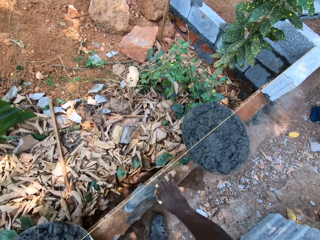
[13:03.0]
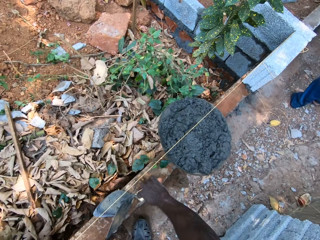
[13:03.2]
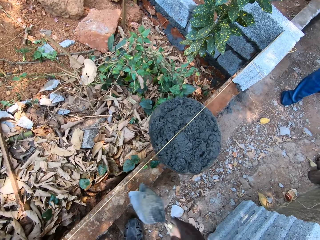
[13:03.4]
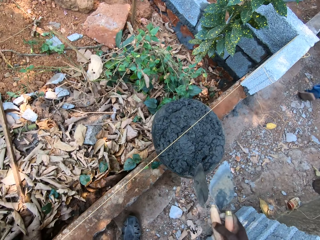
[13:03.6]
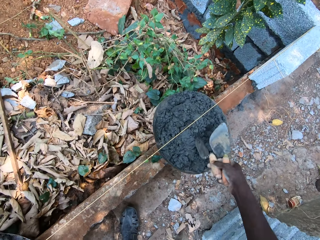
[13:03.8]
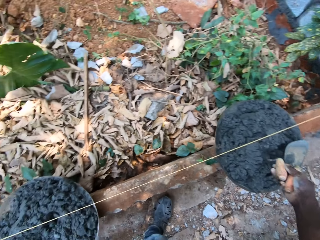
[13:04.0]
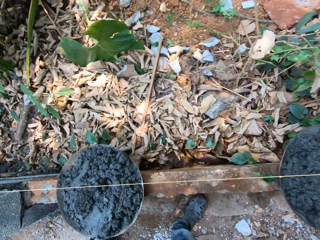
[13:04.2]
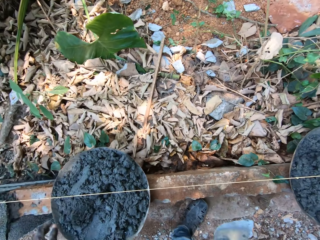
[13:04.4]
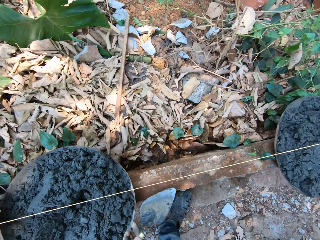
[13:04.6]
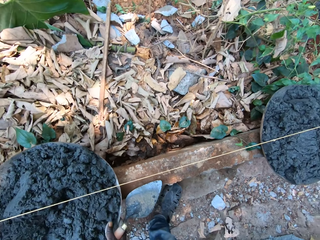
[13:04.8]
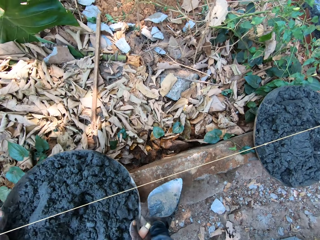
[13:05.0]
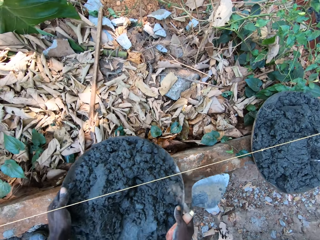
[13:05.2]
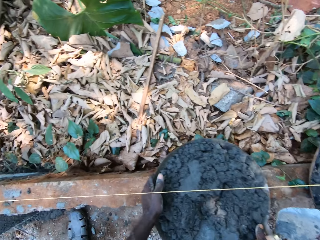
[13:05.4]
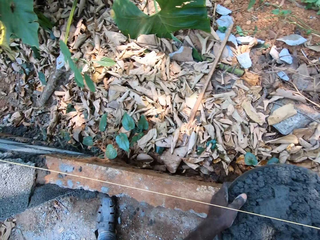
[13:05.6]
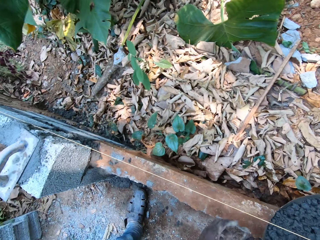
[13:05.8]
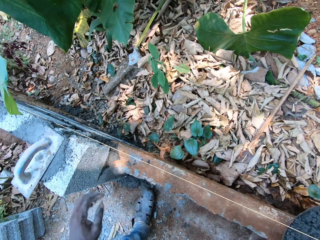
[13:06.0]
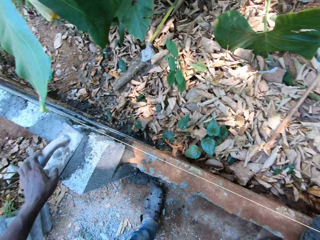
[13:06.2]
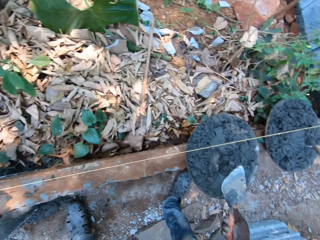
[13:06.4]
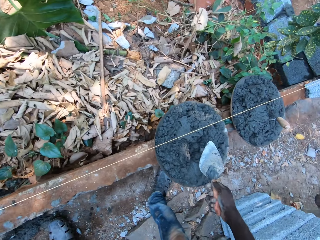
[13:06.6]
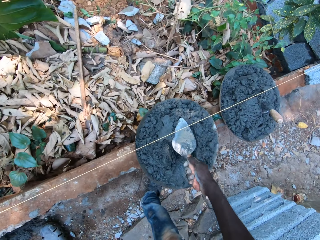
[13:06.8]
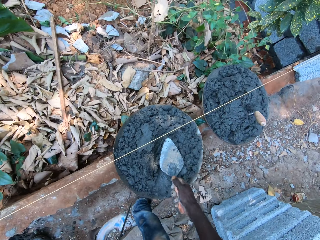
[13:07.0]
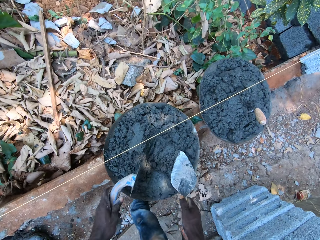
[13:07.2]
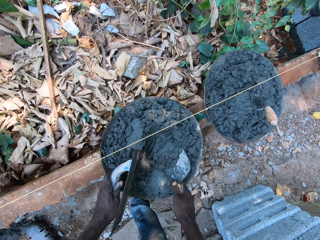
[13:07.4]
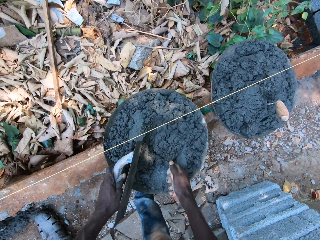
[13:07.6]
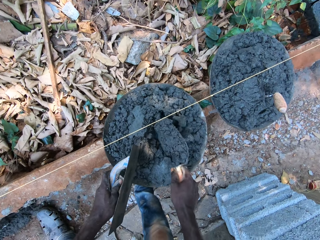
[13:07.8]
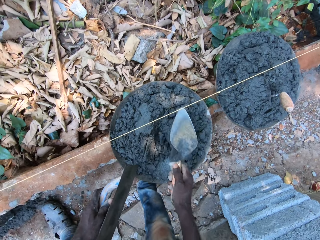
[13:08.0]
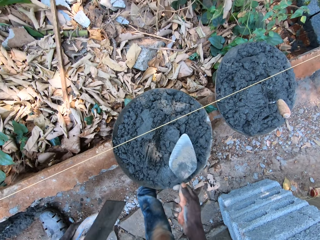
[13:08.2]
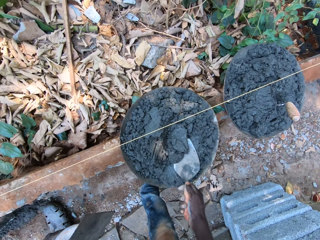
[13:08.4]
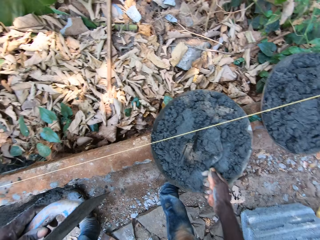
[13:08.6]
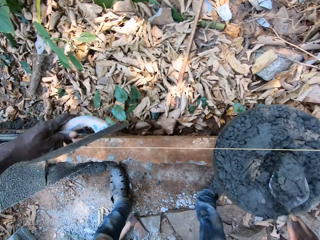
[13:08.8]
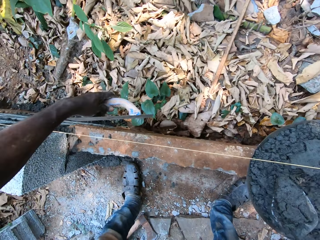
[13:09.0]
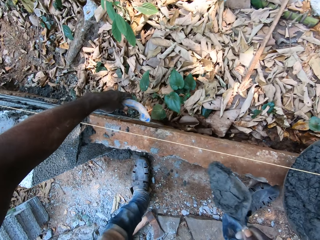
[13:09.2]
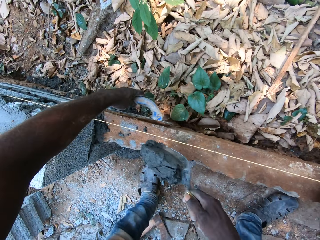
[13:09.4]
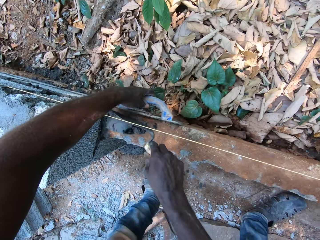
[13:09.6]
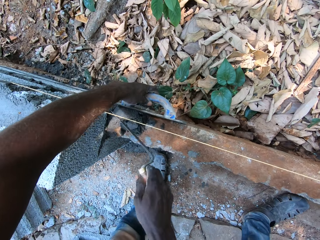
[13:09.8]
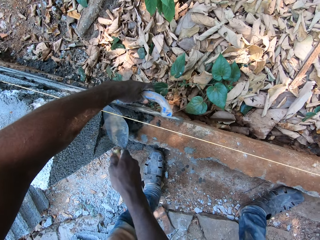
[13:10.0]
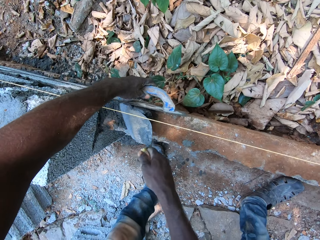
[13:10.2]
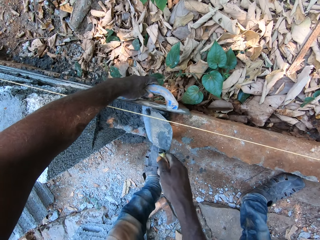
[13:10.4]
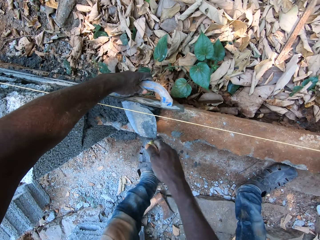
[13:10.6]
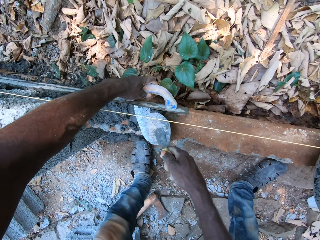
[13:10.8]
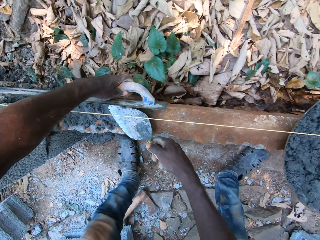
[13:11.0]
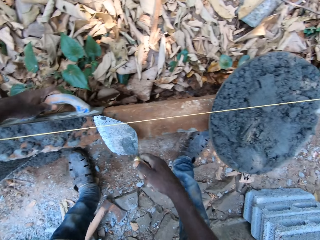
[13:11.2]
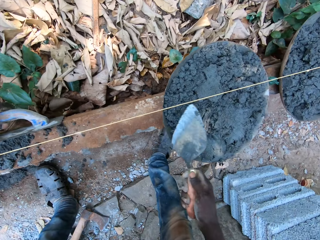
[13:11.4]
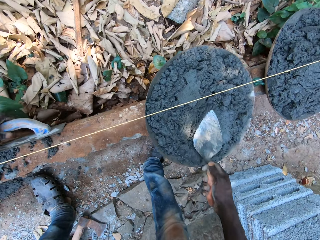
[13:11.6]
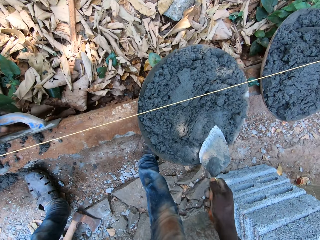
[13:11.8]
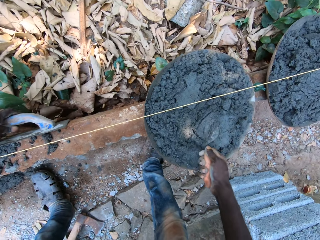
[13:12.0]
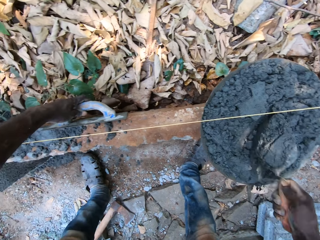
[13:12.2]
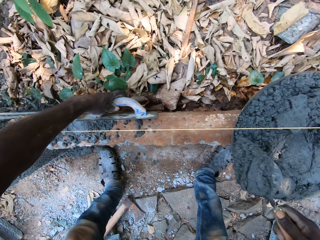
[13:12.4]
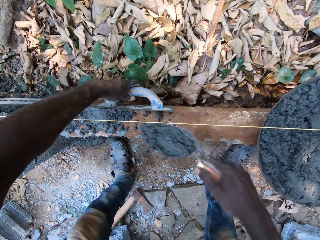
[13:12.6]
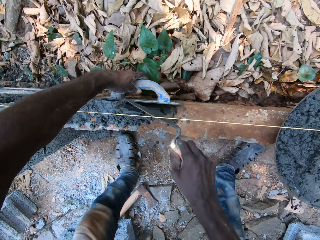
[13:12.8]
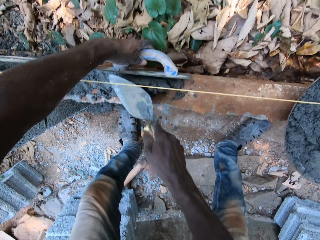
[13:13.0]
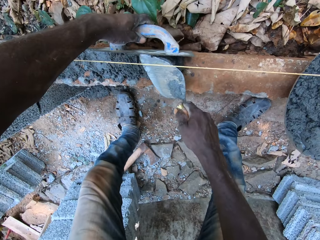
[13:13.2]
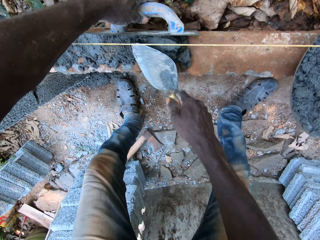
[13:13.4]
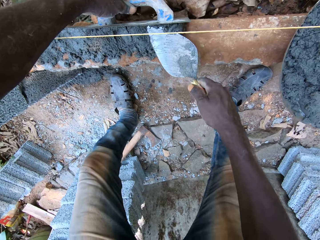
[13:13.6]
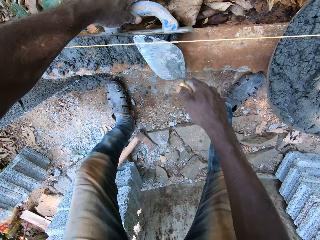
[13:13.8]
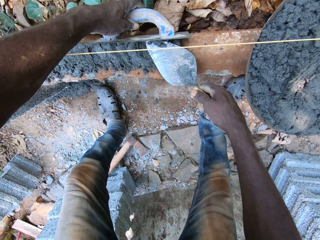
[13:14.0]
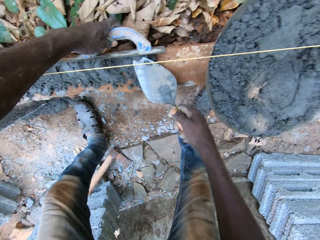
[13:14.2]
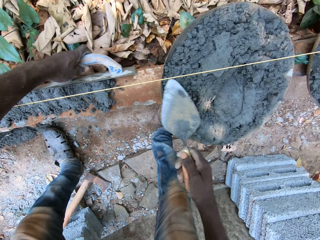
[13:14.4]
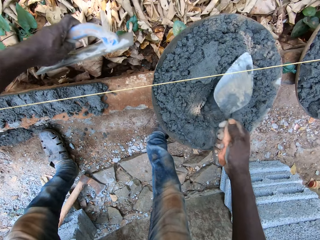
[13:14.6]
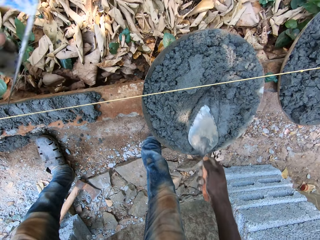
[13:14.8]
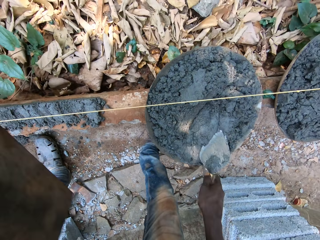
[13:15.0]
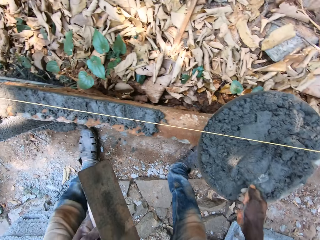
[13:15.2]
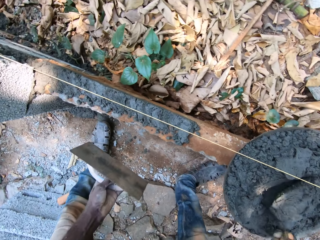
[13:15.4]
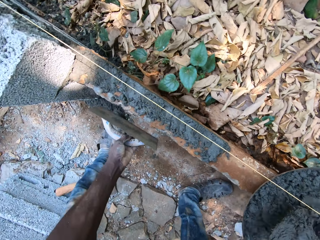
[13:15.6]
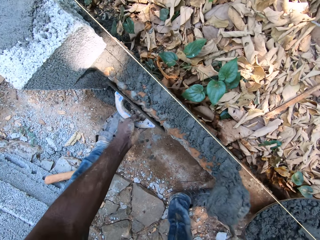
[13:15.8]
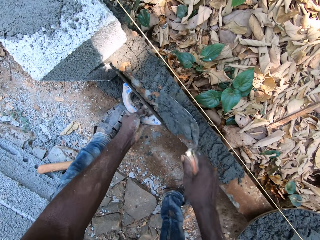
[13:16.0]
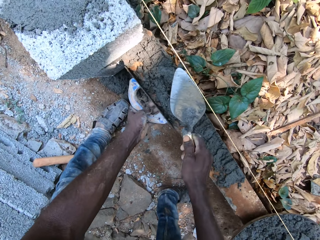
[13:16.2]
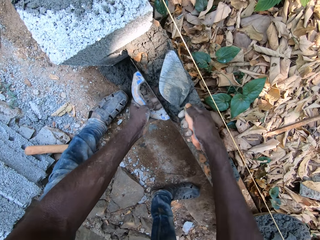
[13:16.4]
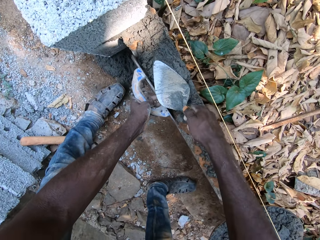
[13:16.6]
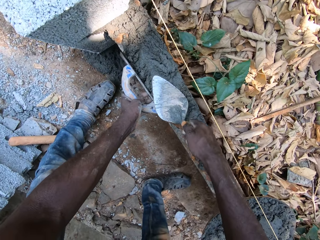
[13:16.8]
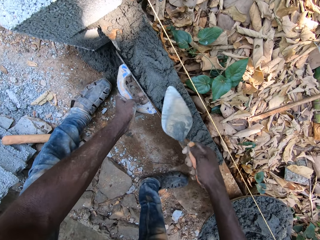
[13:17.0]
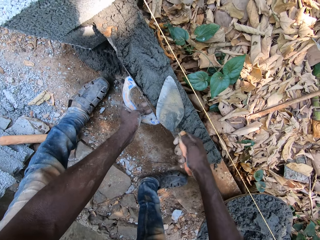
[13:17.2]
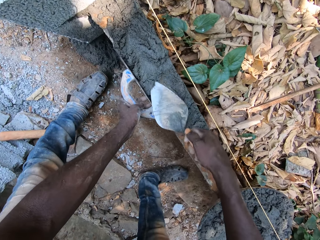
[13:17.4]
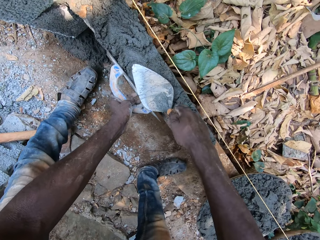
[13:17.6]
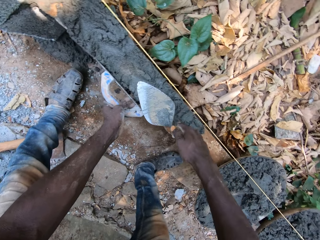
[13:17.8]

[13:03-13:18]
The camera wearer picks a trowel from the wall with his right hand. He drops the trowel in the tray of cement with his right hand. He moves the tray of cement on the wall with both hands. He picks the wood float from the block with his left hand. He touches the cement in the tray of cement with the wood float in his left hand. He picks cement from the tray of cement with the trowel in his right hand. He applies cement on the wall with the trowel in his right hand. He picks cement from the tray of cement with the trowel in his right hand. He applies cement on the wall with the trowel in his right hand. He picks cement from the tray of cement with the trowel in his right hand. He applies cement on the wall with the trowel in his right hand.

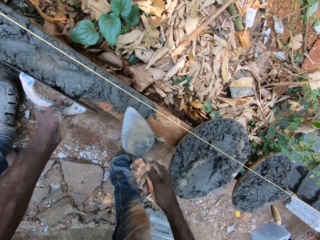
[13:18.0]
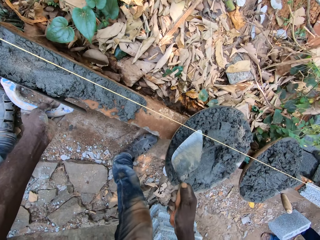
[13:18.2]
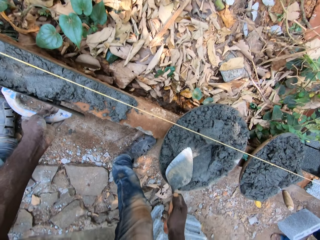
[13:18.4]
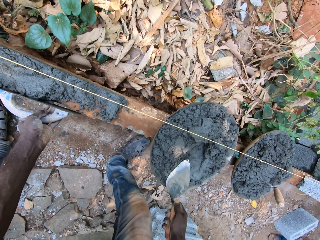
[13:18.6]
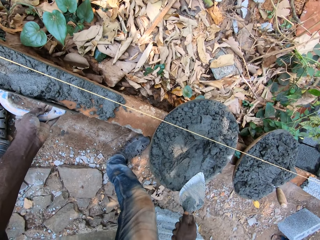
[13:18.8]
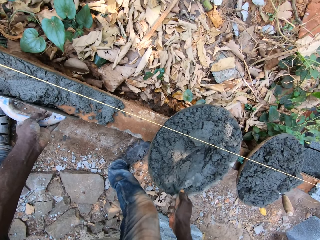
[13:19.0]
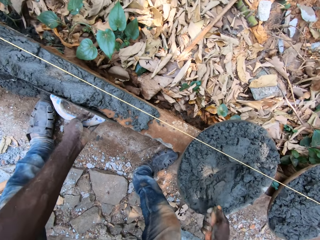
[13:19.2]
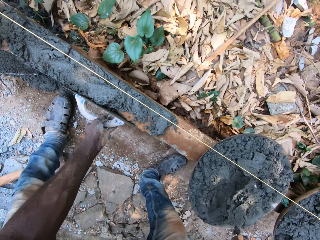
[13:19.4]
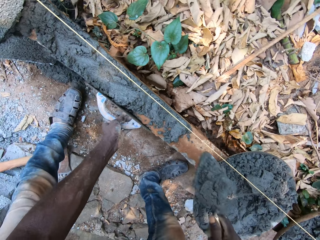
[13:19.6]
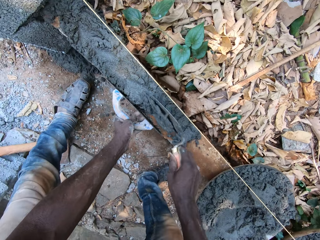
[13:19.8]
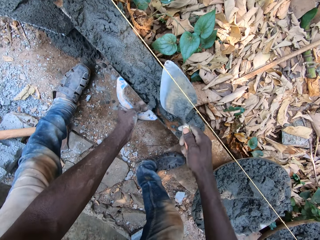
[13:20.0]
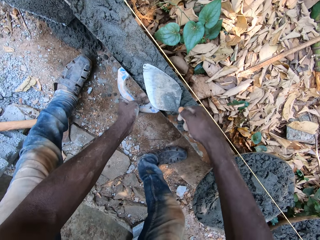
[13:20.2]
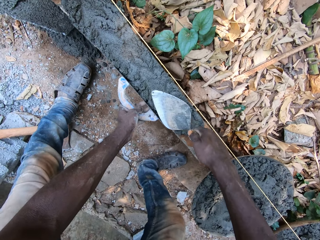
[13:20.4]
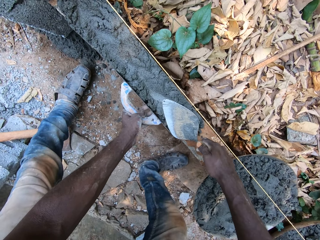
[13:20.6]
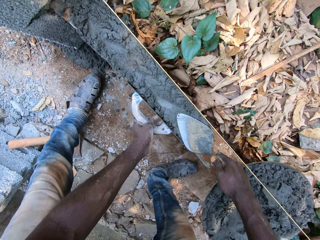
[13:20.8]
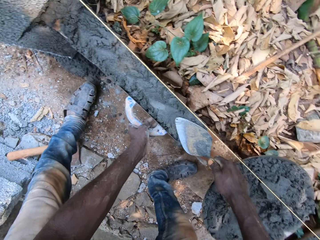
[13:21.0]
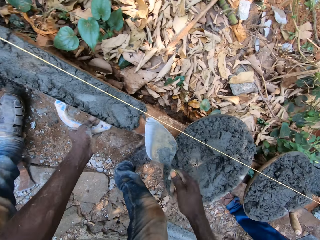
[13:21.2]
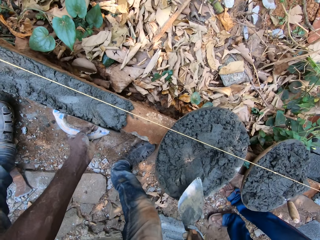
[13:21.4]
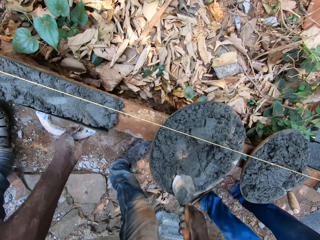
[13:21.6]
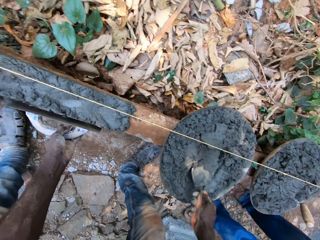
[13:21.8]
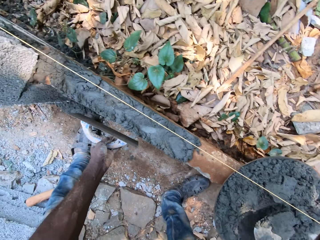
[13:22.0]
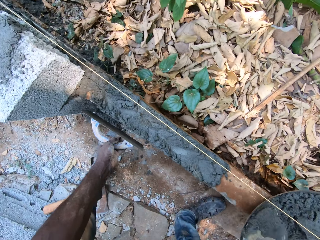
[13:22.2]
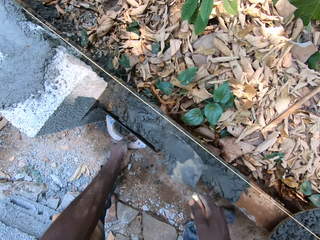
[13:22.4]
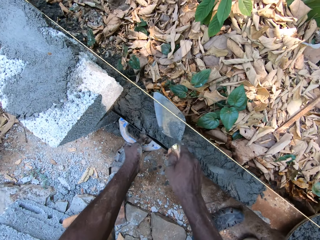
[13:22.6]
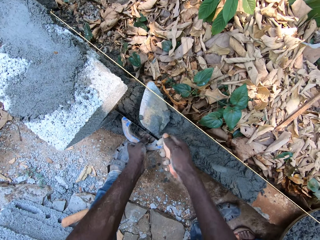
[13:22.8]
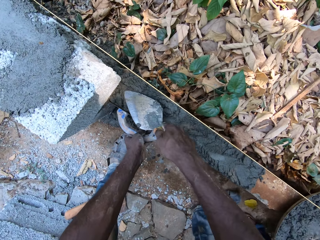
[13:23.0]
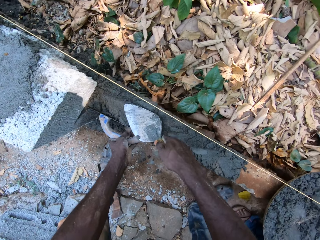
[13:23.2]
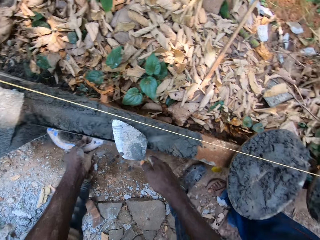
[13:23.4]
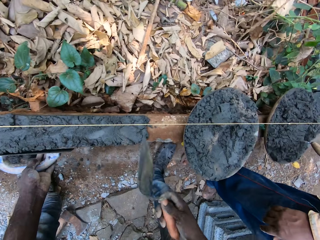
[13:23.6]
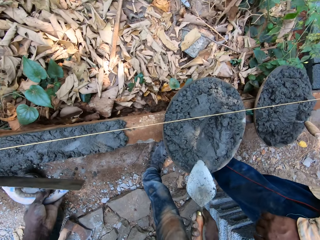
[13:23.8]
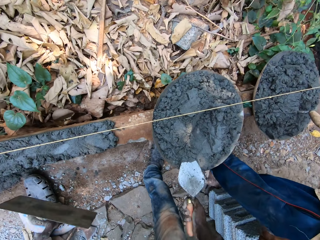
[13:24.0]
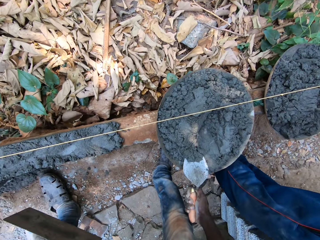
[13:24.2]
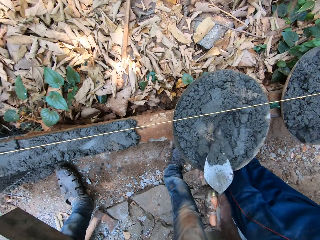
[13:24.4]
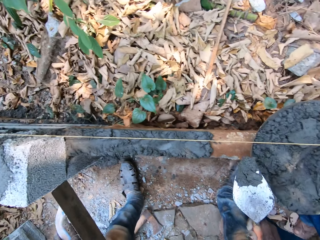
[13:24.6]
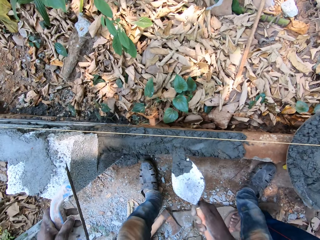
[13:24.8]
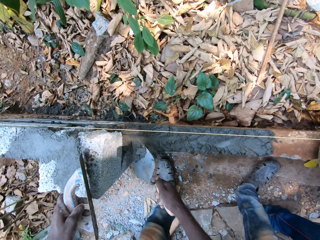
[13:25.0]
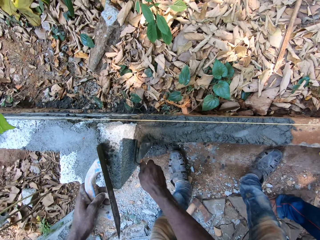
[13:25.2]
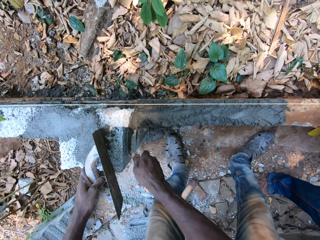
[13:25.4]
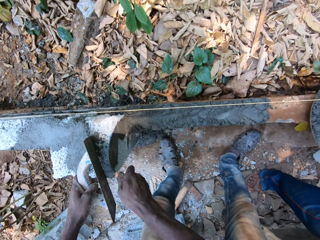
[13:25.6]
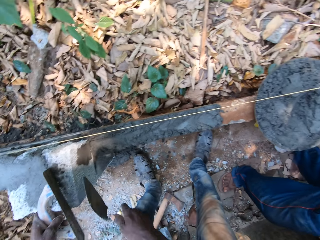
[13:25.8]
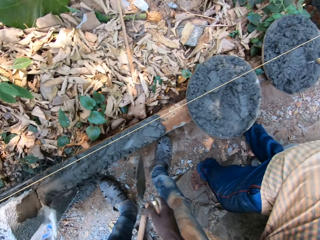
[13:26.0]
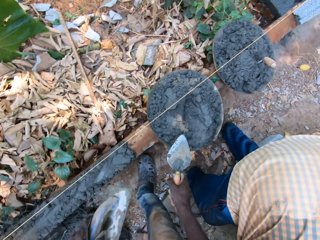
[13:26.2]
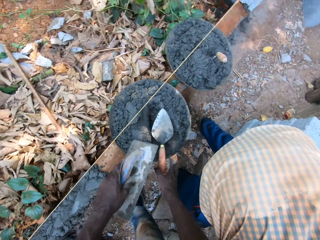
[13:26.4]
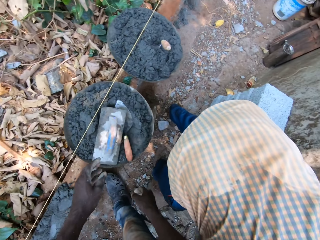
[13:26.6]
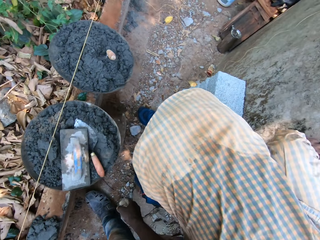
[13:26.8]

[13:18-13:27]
The camera wearer picks cement from the tray of cement with the trowel in his right hand. He applies cement on the wall with the trowel in his right hand. He picks cement from the tray of cement with the trowel in his right hand. He applies cement on the wall with the trowel in his right hand. He interacts with a man at the construction site. The camera wearer picks cement from the tray of cement with the trowel in his right hand. He applies cement on the block with the trowel in his right hand. He drops the trowel on the tray of cement with his right hand. He drops the trowel on the tray of cement with his left hand.
